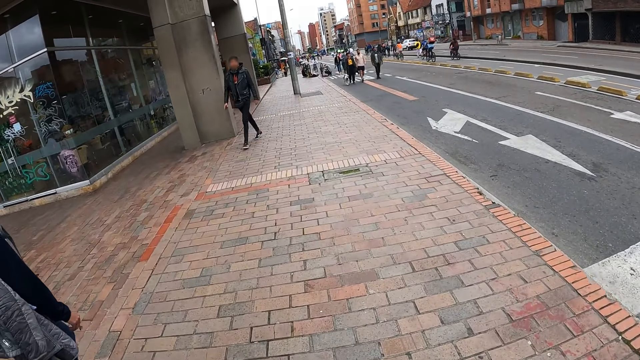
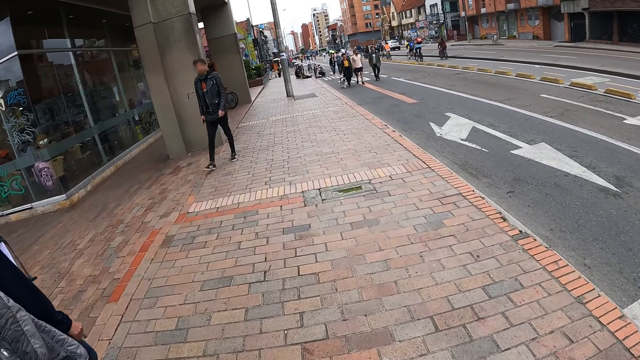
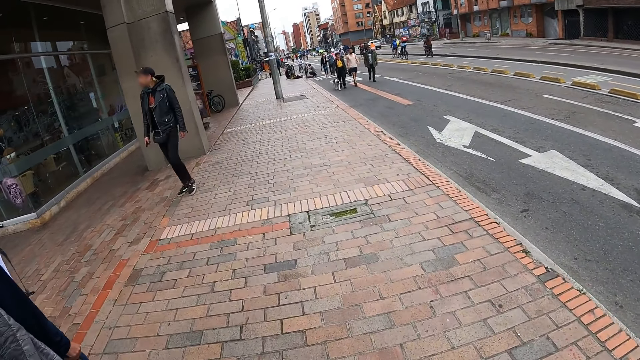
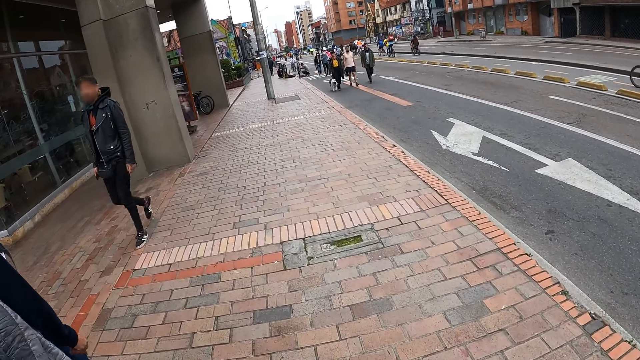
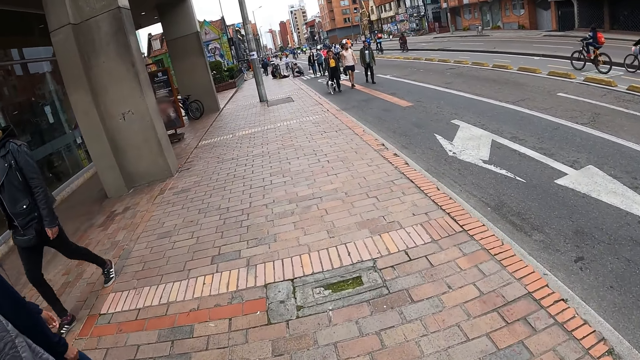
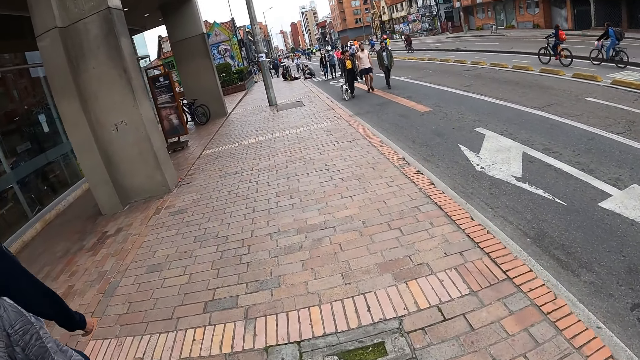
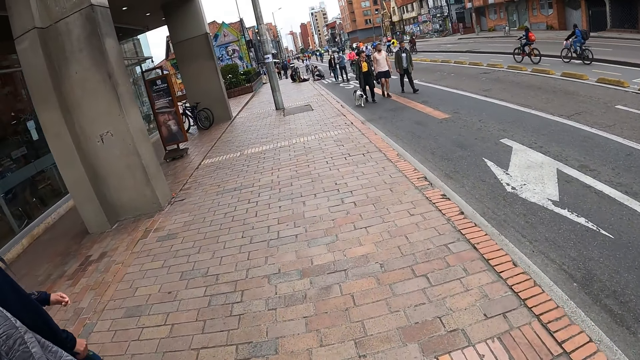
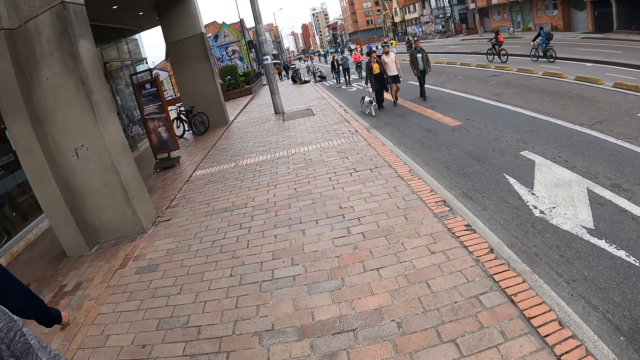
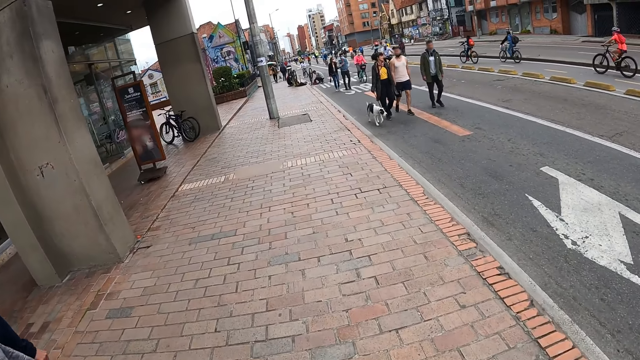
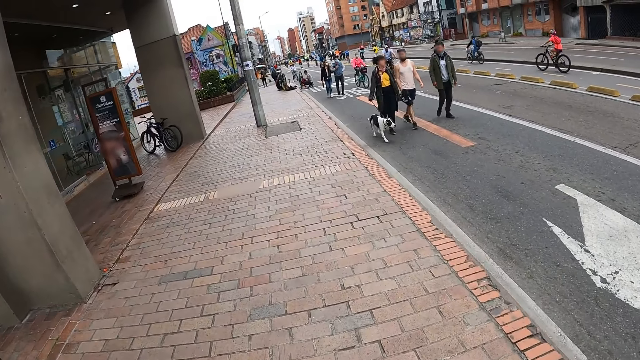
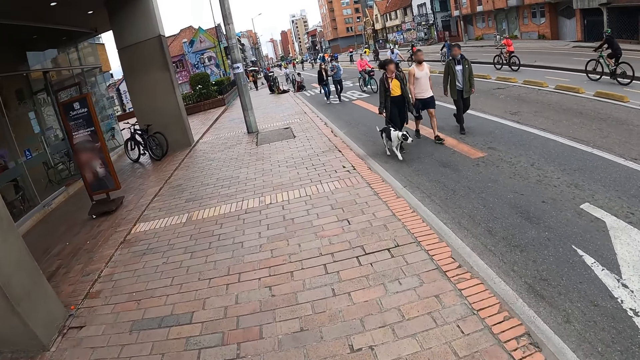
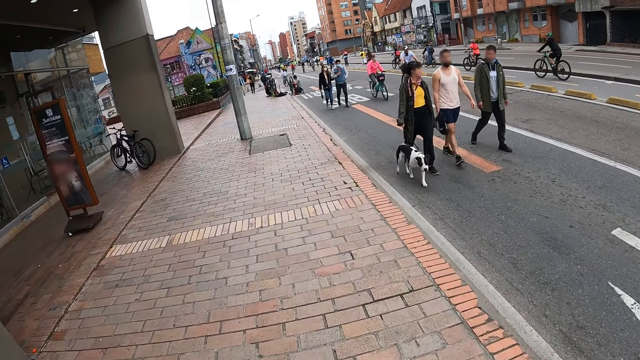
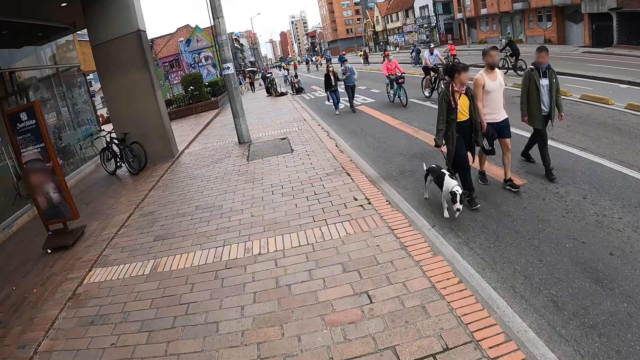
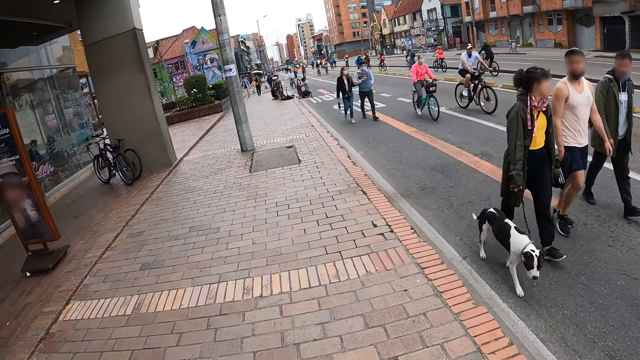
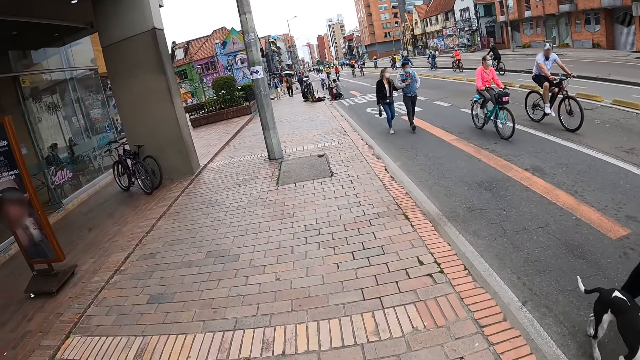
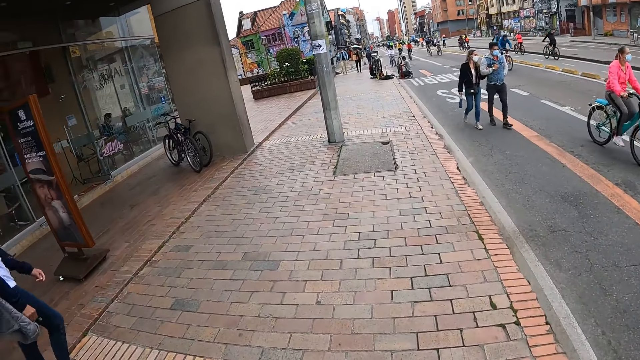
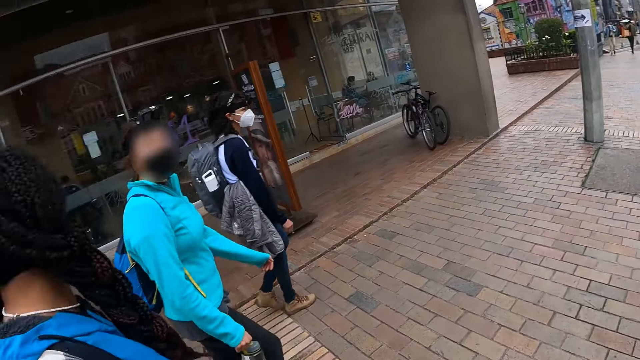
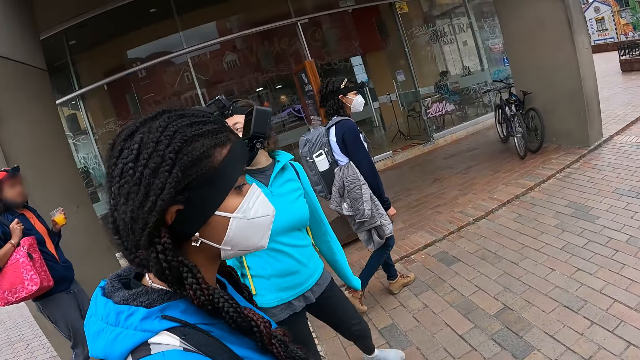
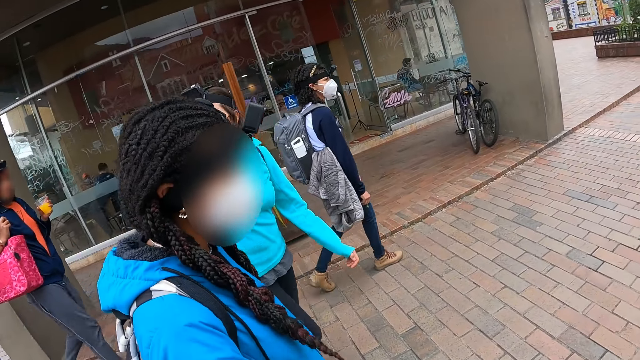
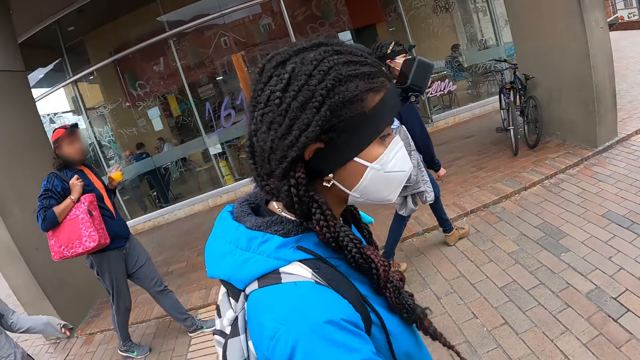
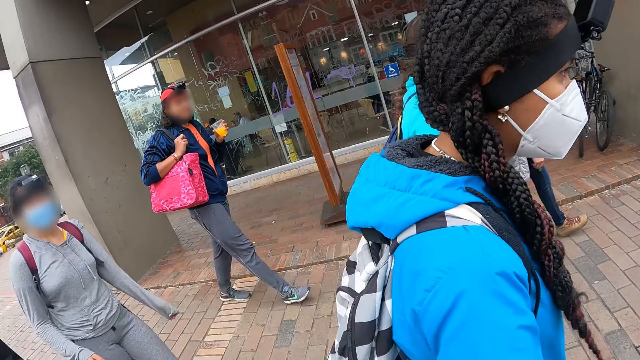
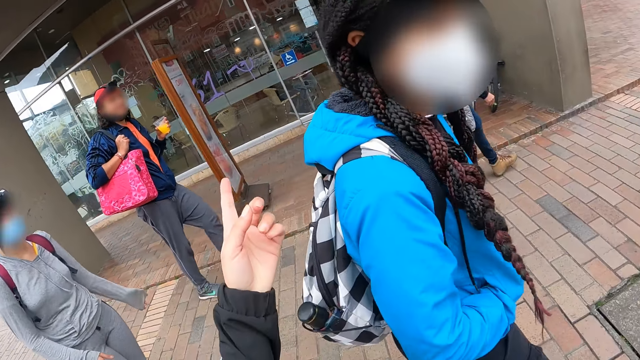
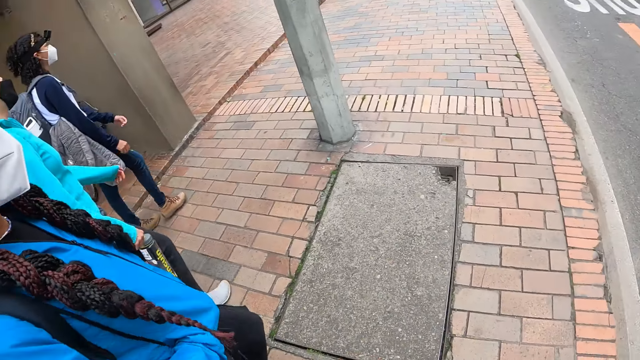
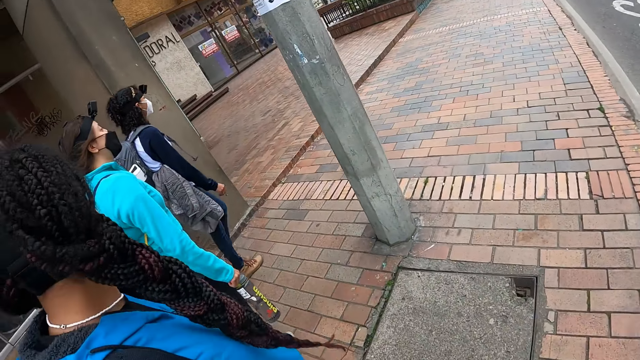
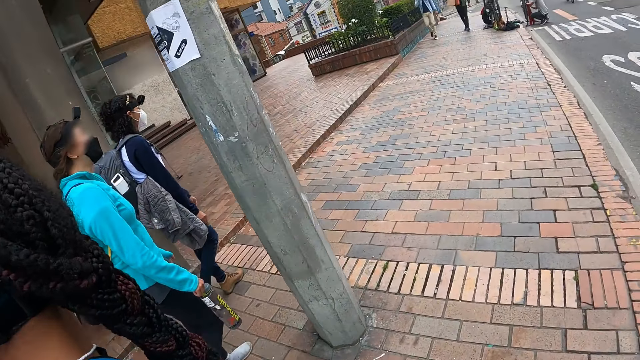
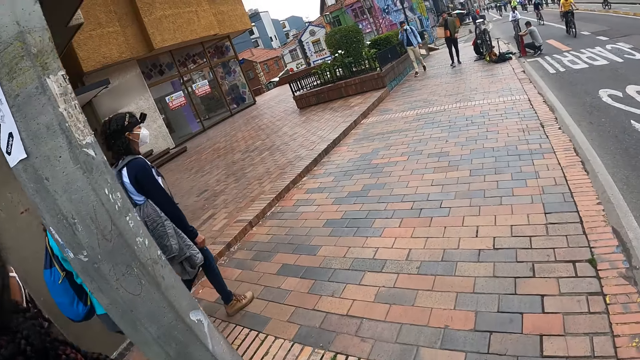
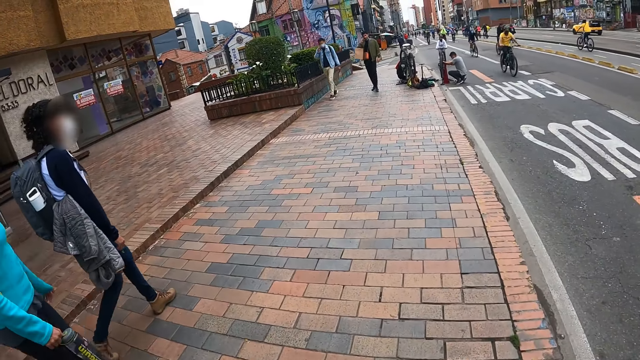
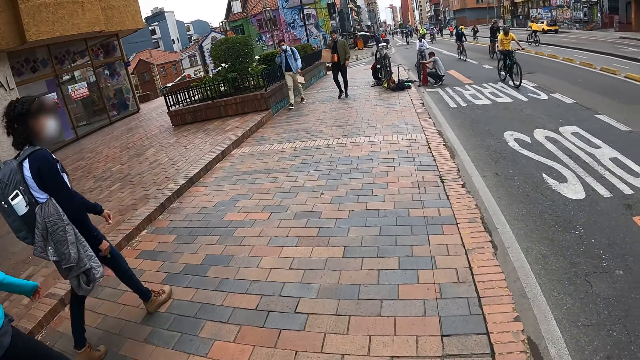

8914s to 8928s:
The camera wearer looks around. A person looks around. The camera wearer points at another person. They interact with a man. A woman carries a can. Another woman walks.

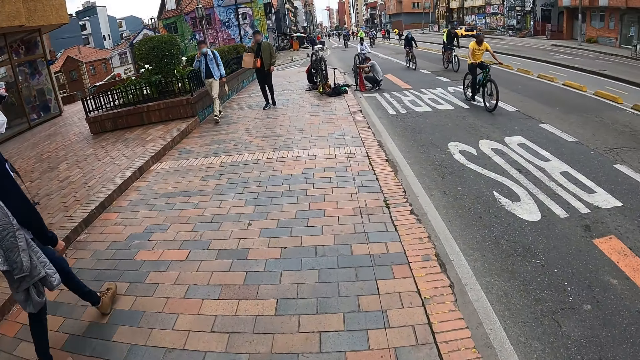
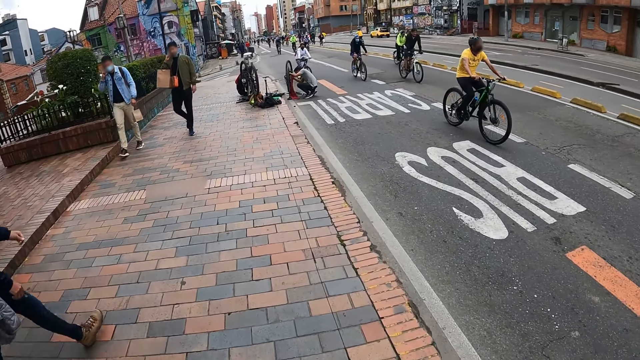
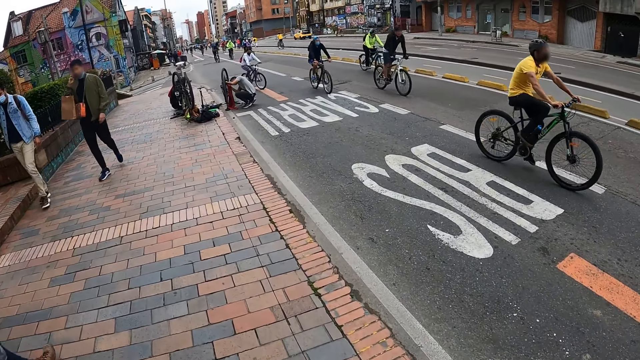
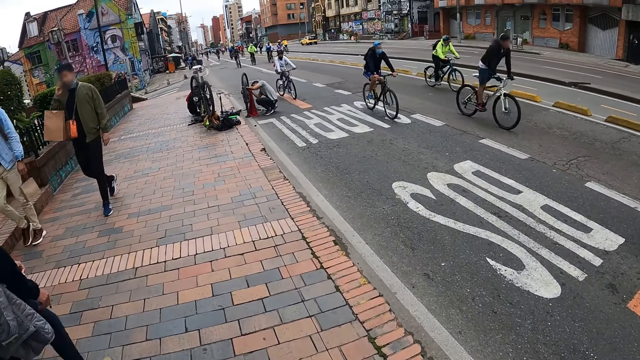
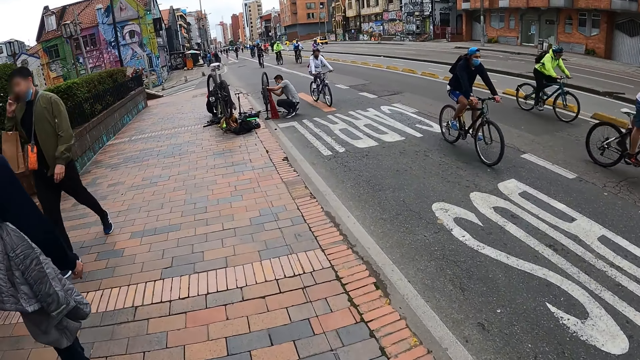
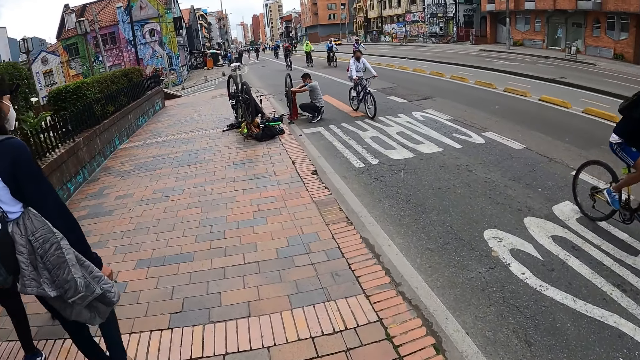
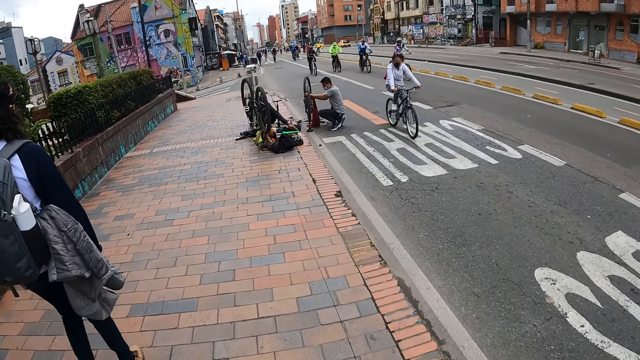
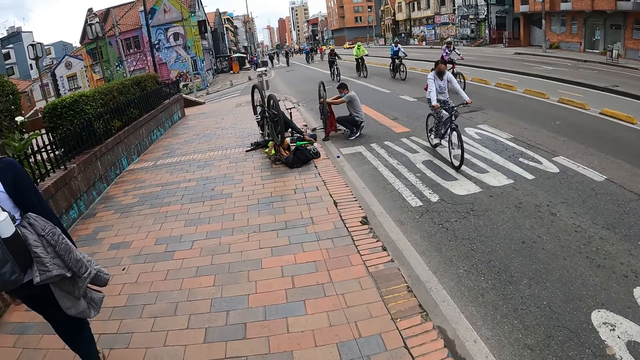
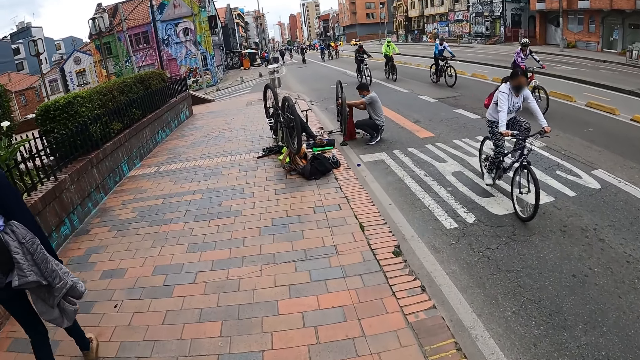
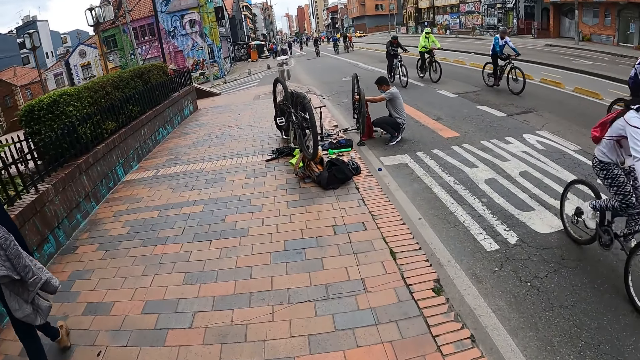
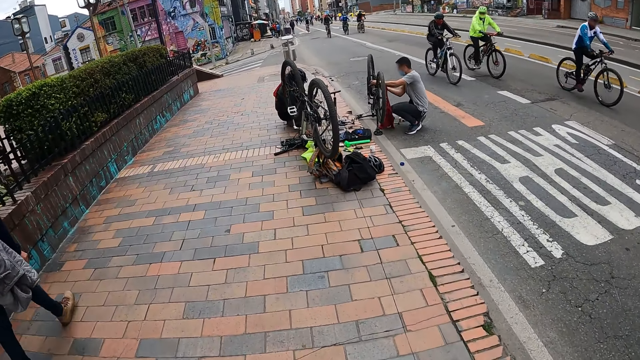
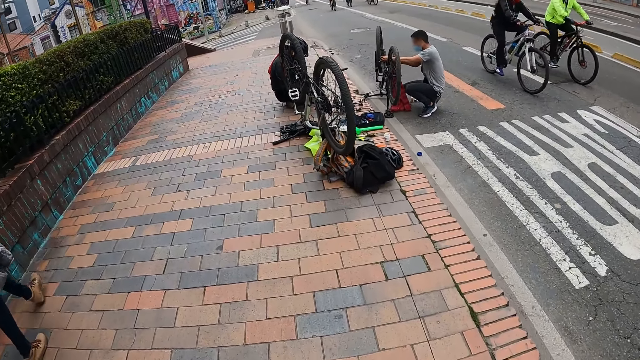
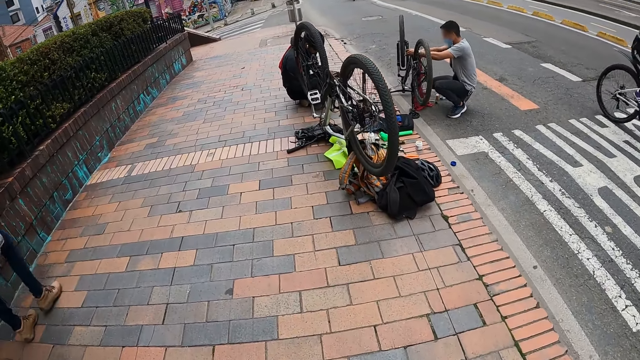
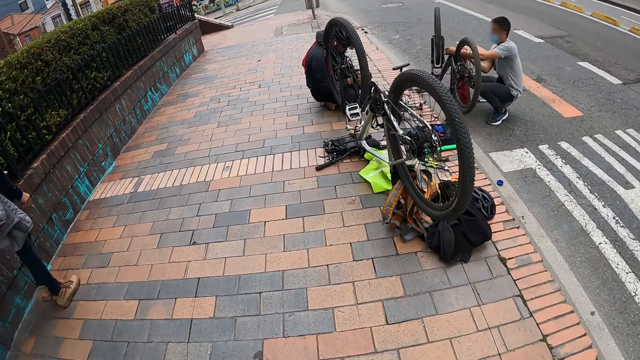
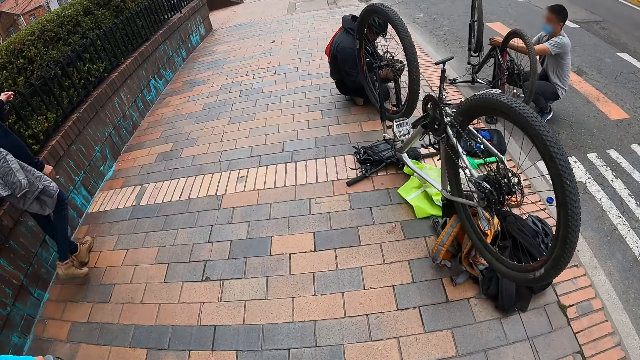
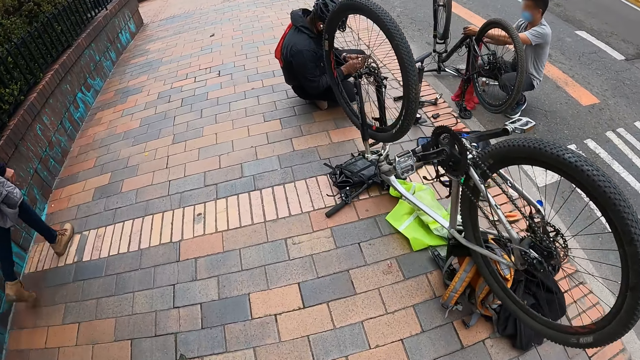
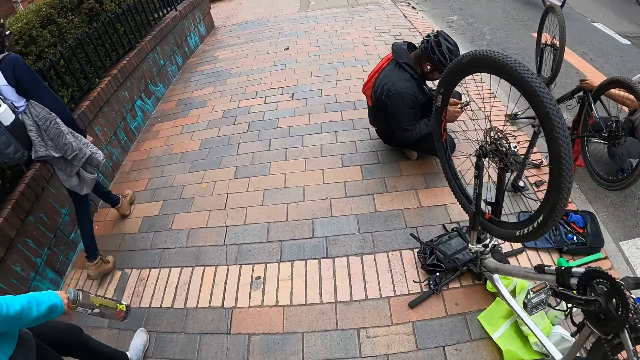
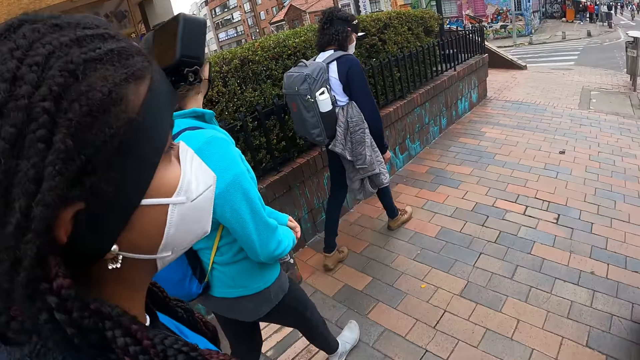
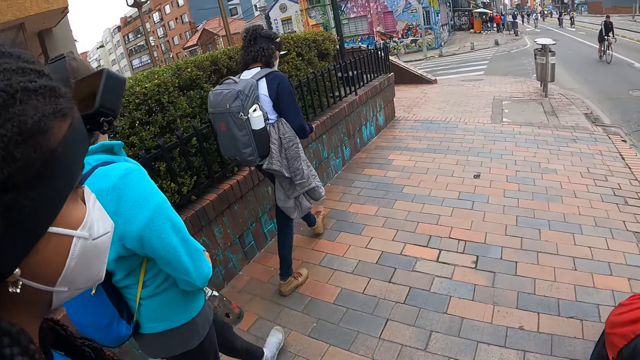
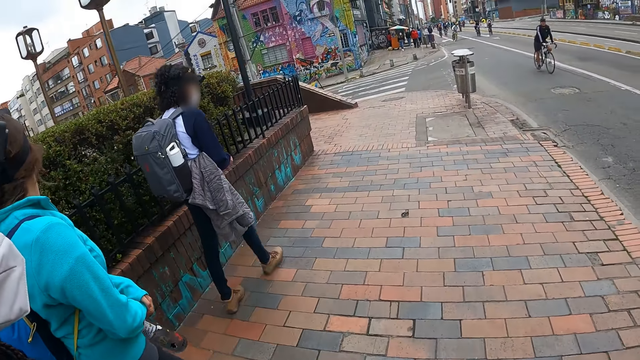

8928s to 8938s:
A man talks using a phone. Another man talks using a phone. A woman walks. Another woman rides a bike. Another man repairs a bike. Another man sits. Another woman walks. Another woman walks.
